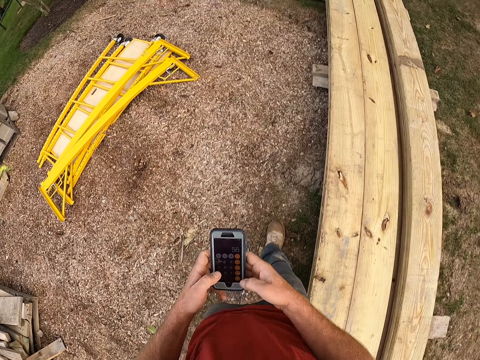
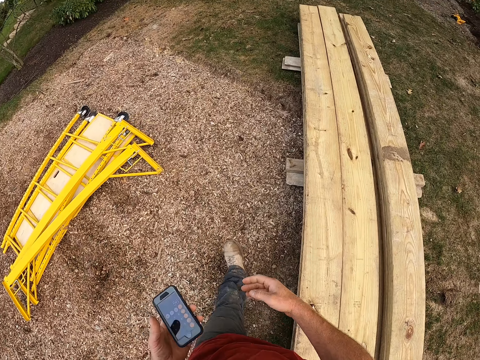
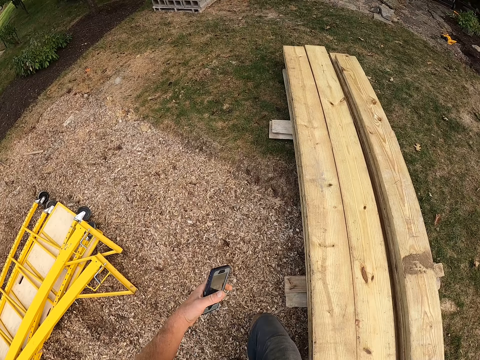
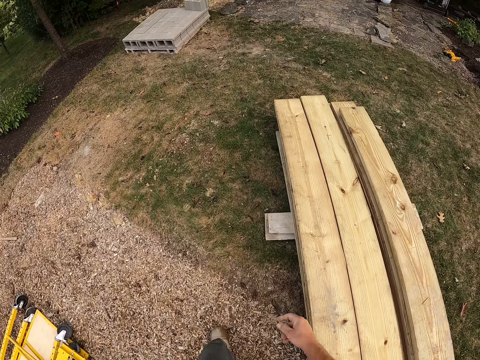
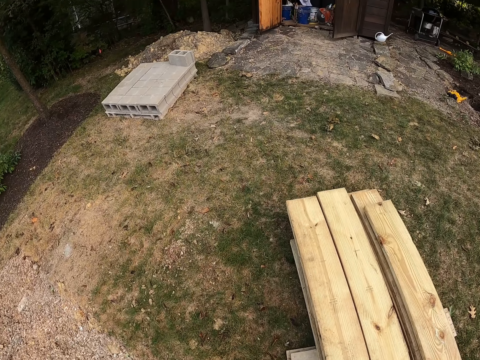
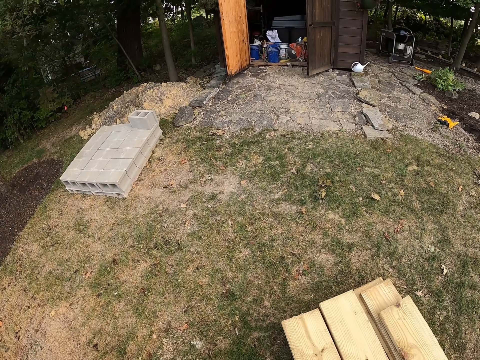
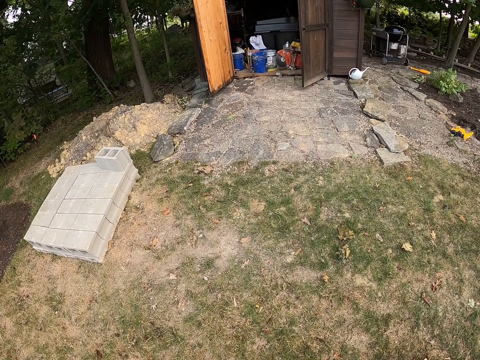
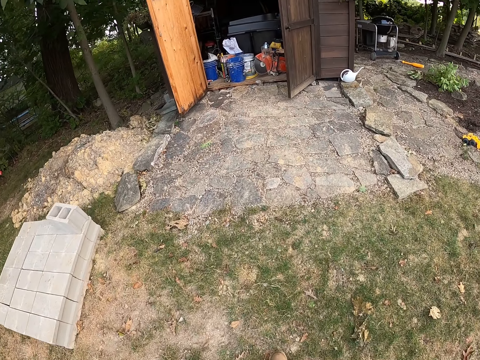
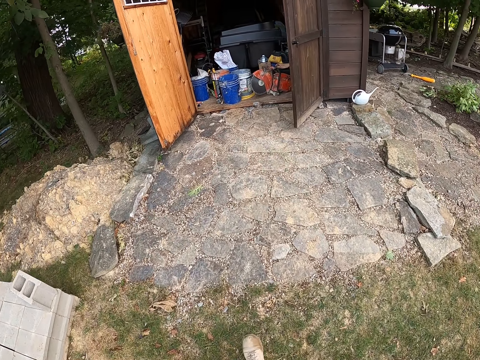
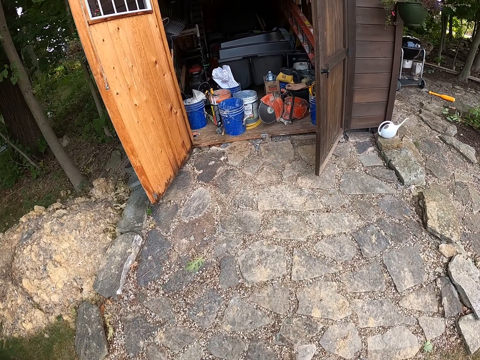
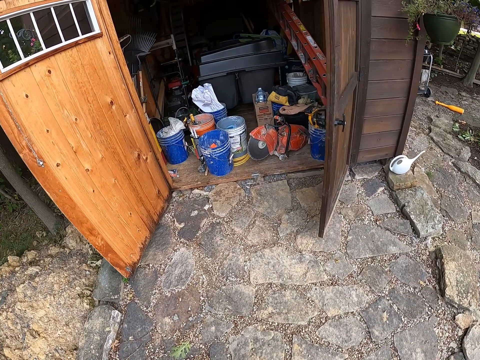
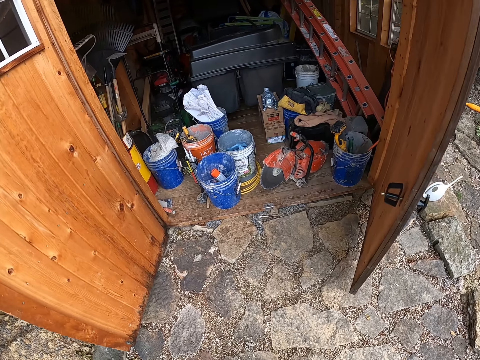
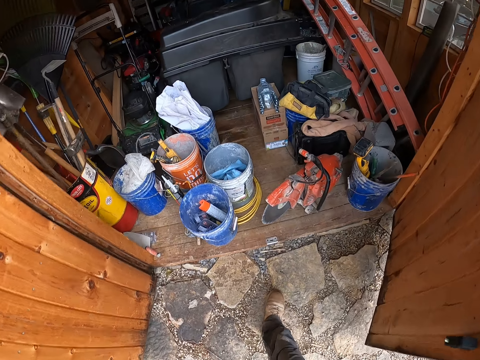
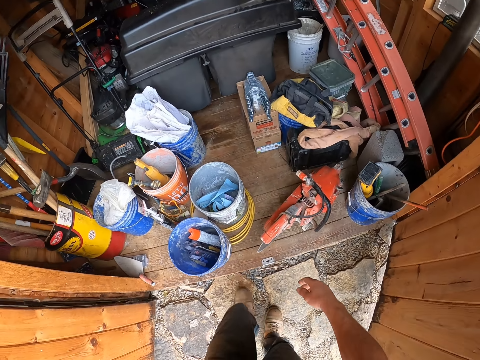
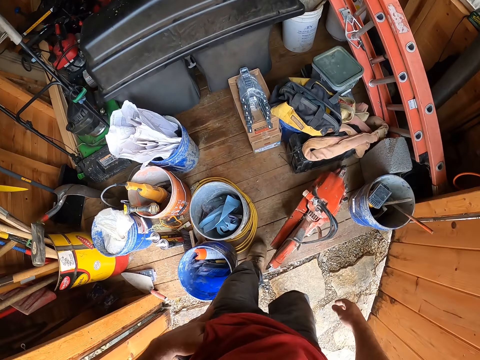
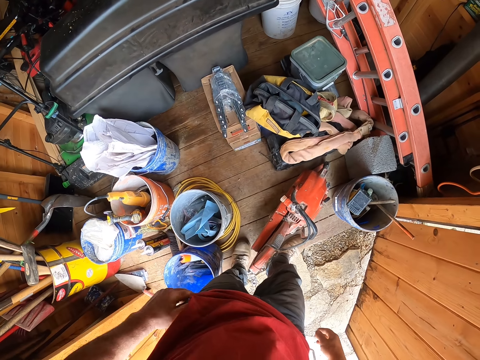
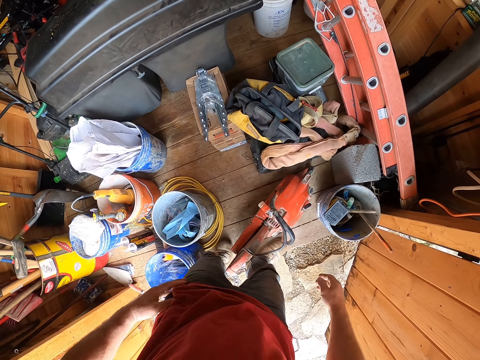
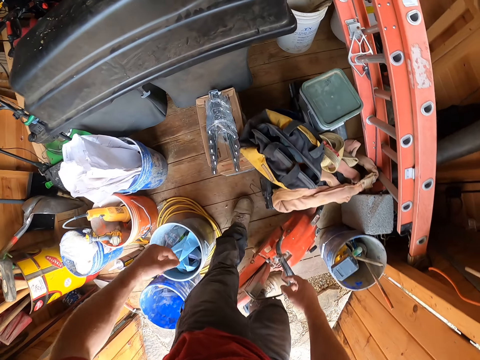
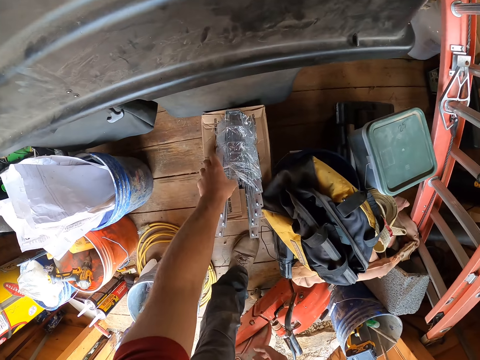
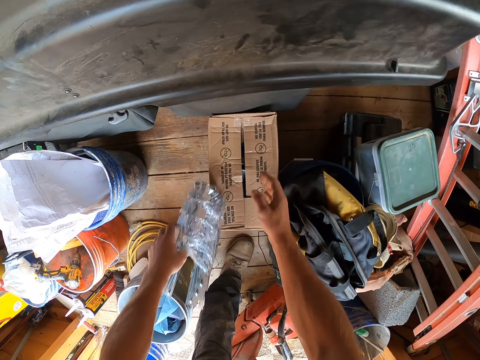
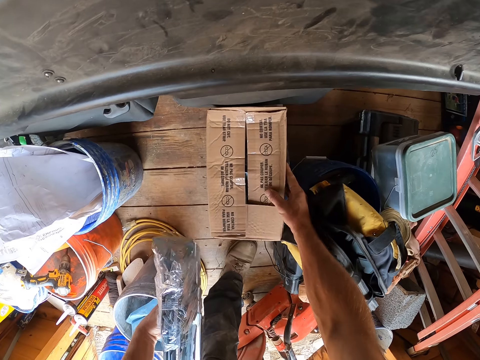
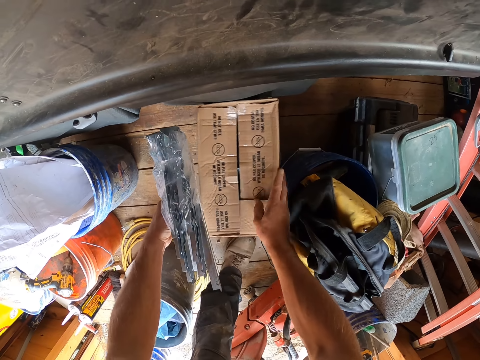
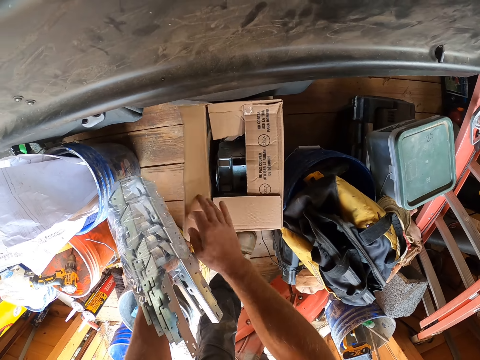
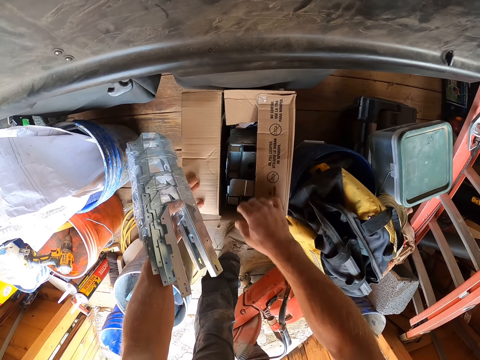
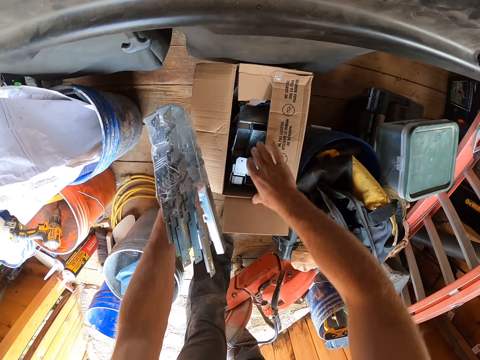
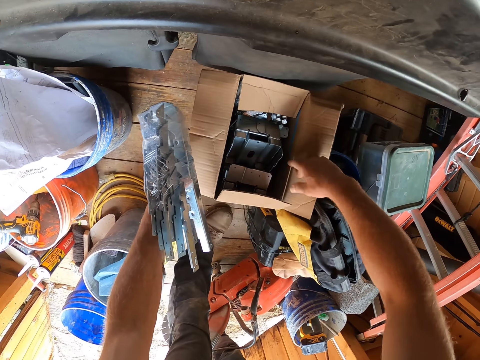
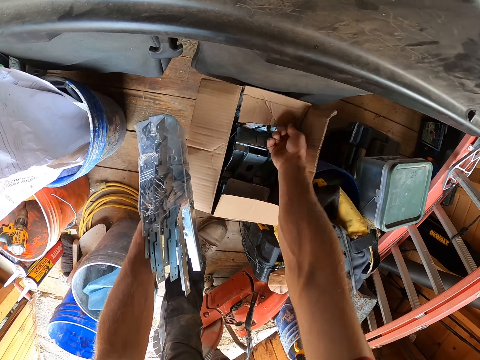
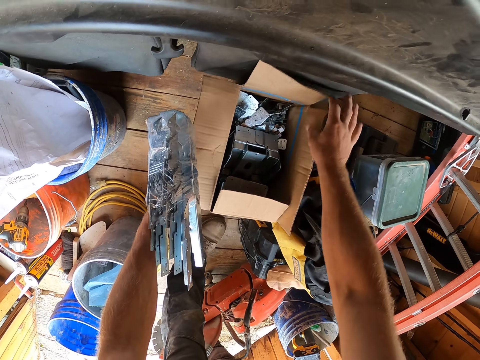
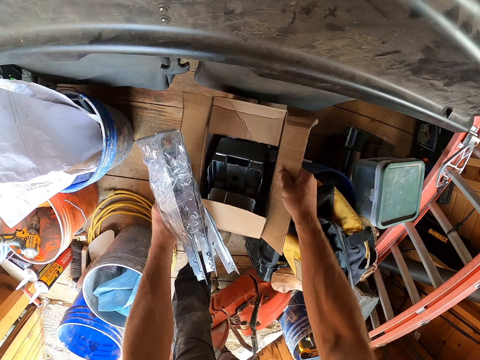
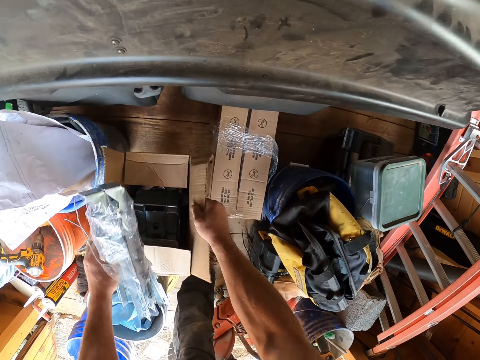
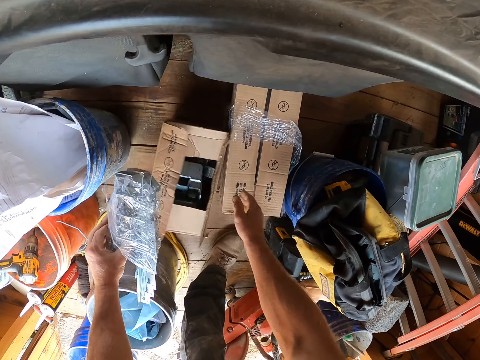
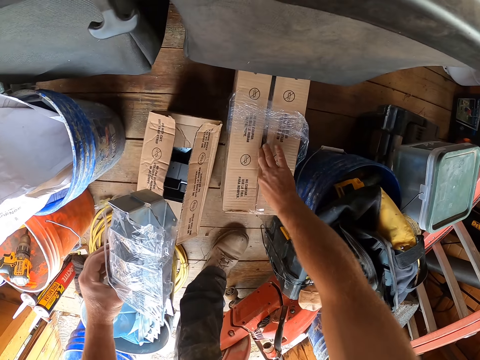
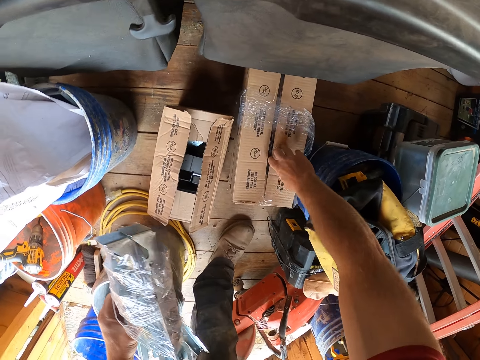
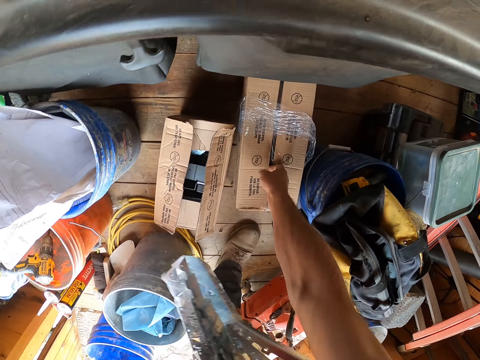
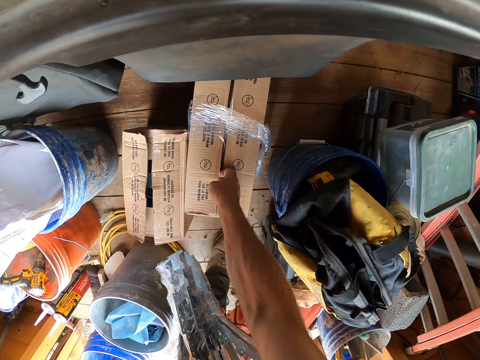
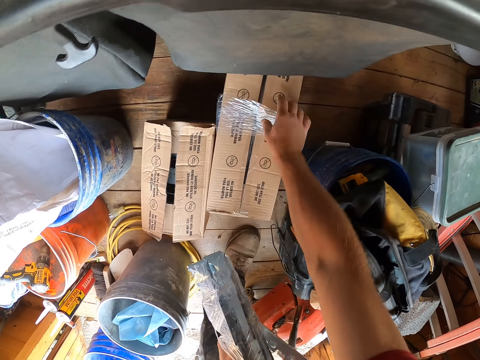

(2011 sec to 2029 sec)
The camera wearer puts the phone in his pocket. They pick up a pack of hooks or square tube connection joints from a carton. They open the carton. They pick up the carton and put the carton on the floor. They open a carton.

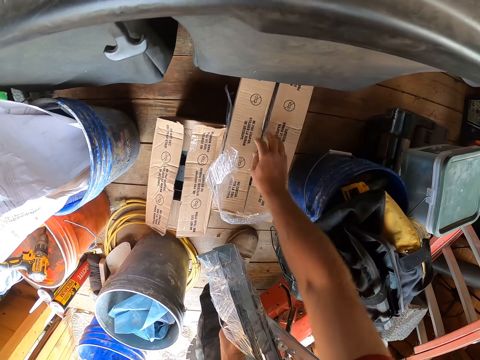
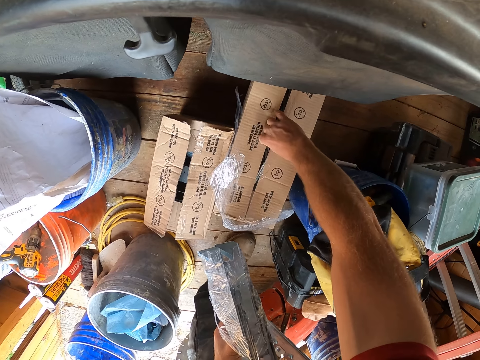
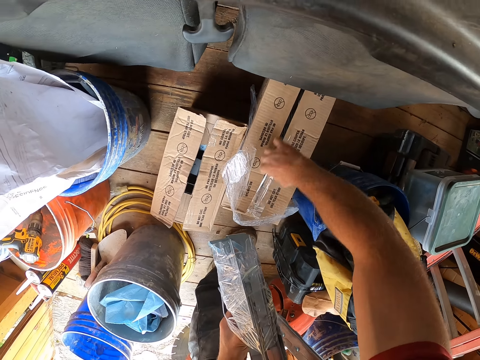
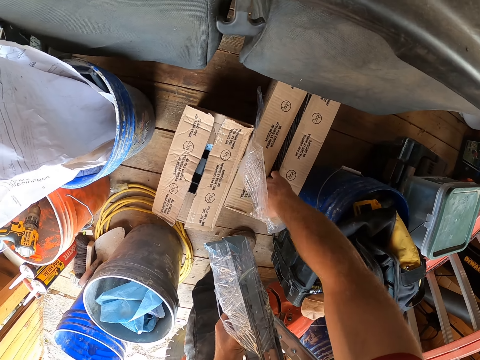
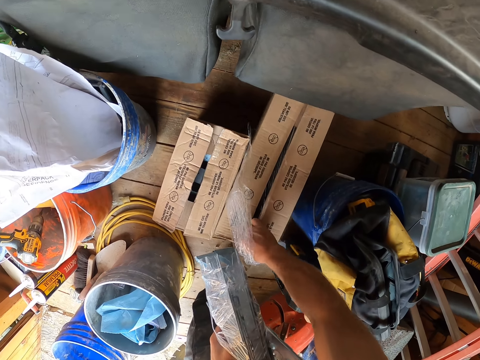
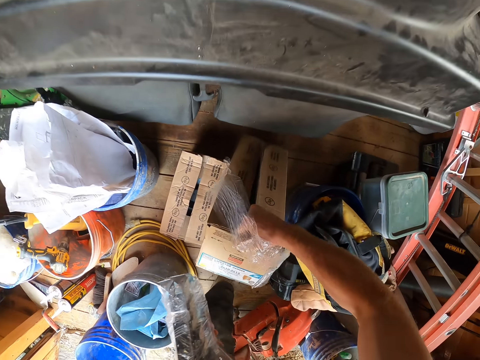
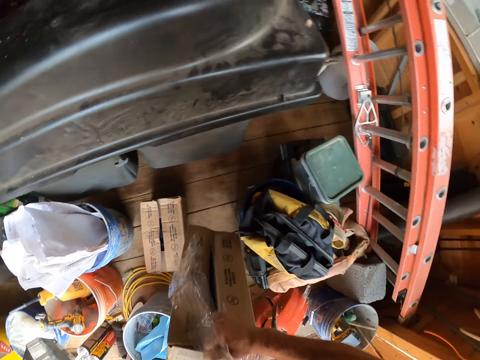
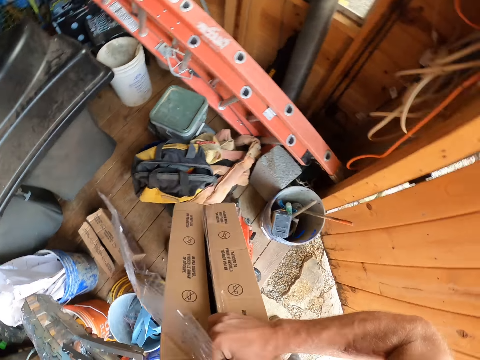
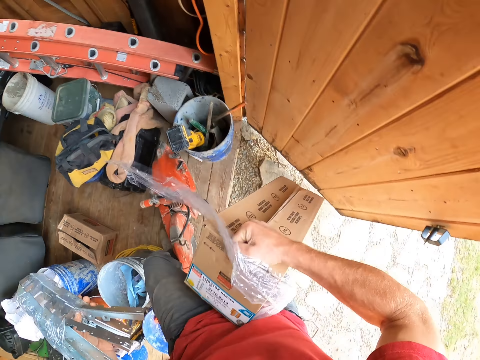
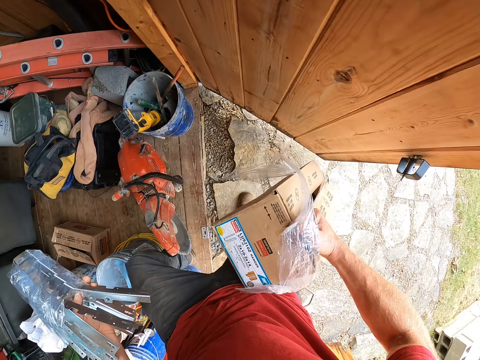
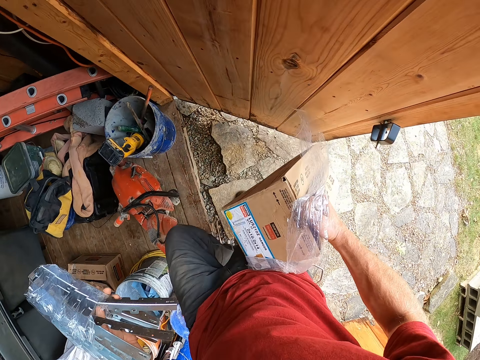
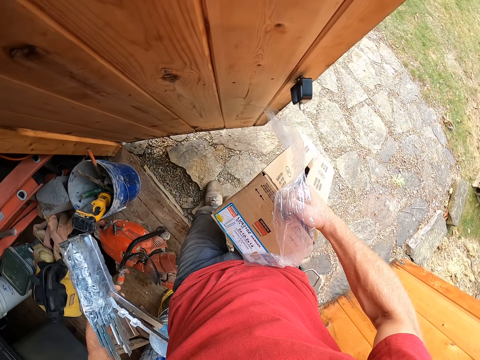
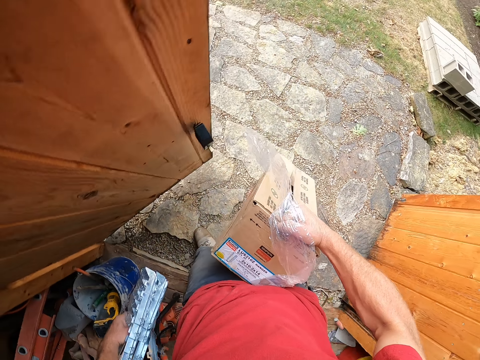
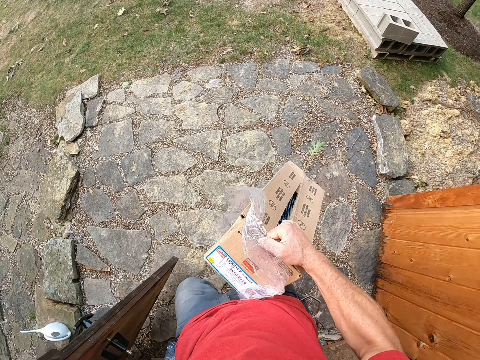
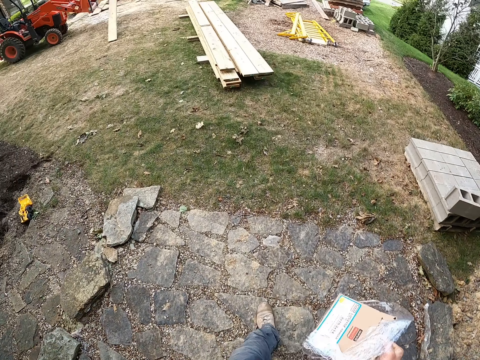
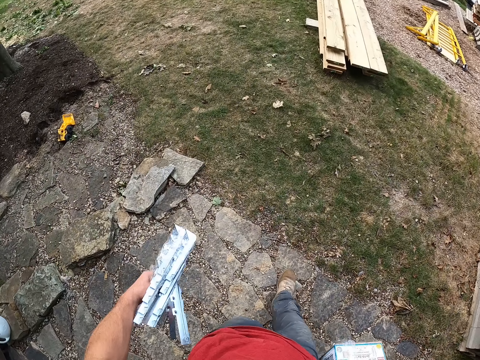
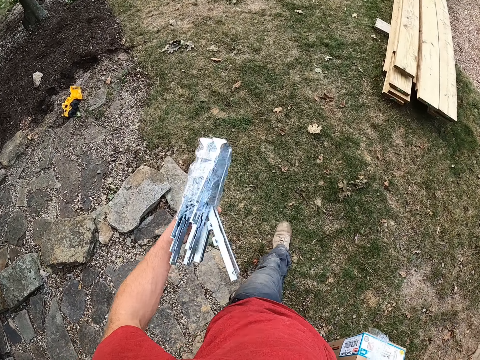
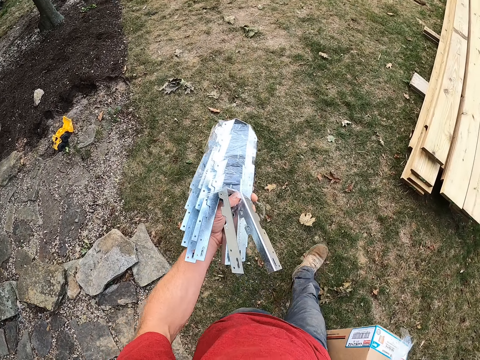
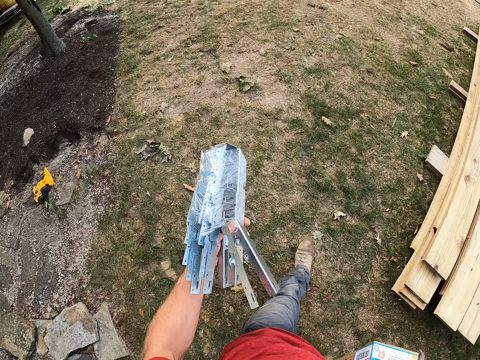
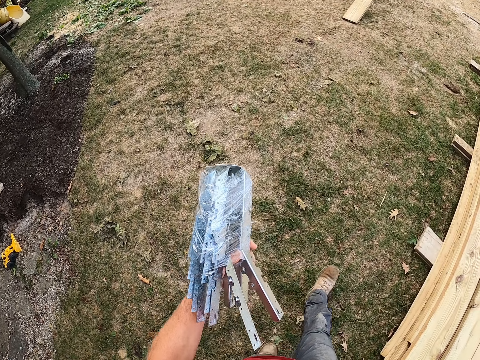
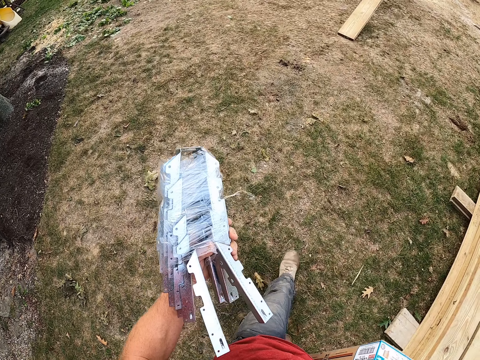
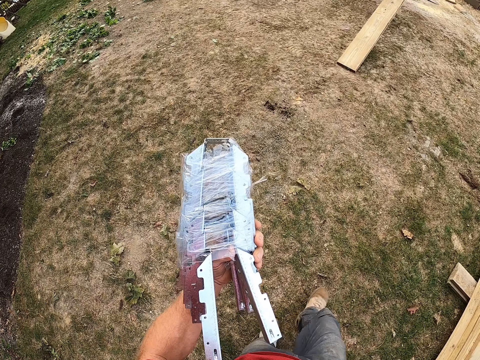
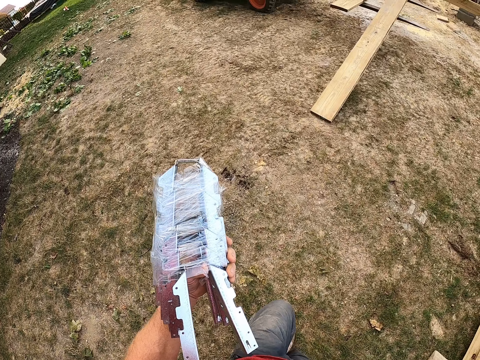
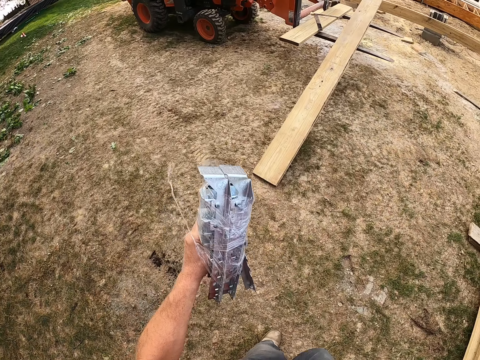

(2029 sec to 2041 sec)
The camera wearer pulls the polythene bag. They open the carton. They carry the carton. They pick up the carton. They walk out of the store towards the construction area.
